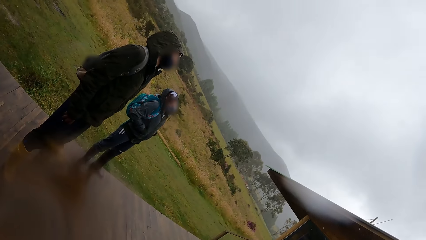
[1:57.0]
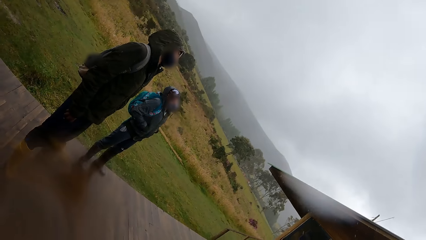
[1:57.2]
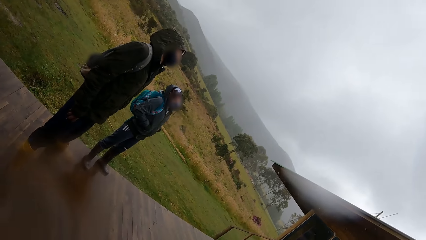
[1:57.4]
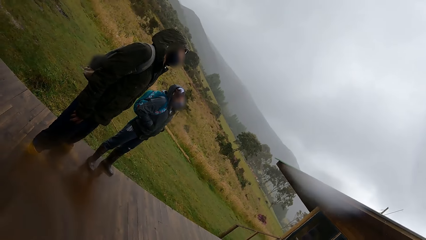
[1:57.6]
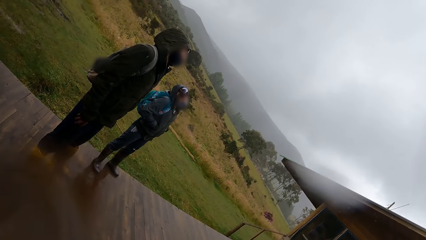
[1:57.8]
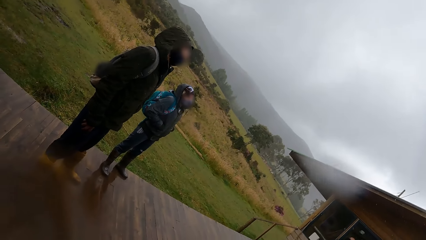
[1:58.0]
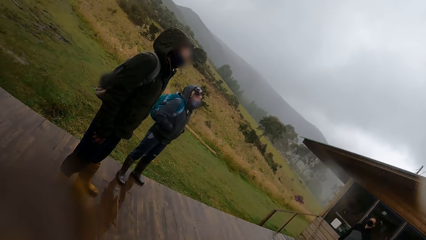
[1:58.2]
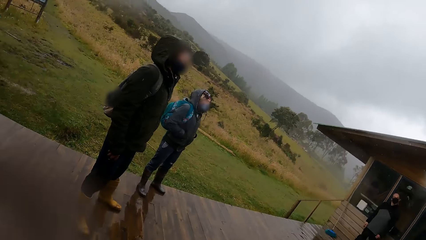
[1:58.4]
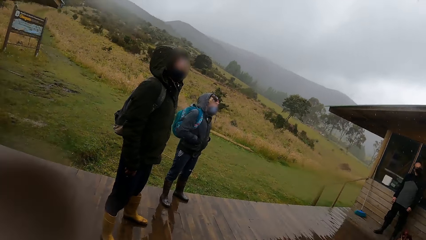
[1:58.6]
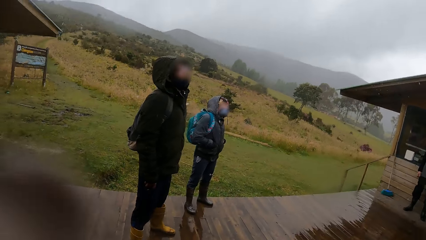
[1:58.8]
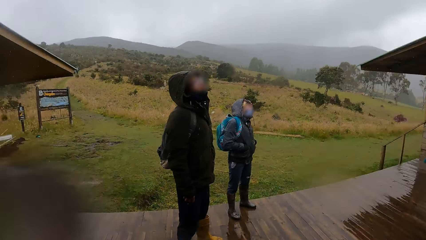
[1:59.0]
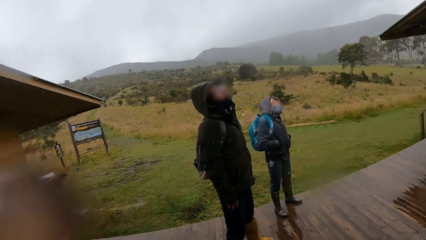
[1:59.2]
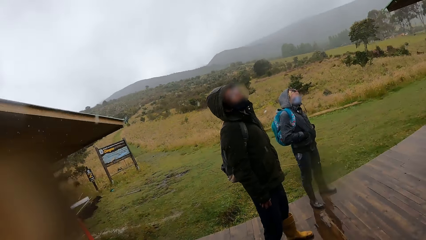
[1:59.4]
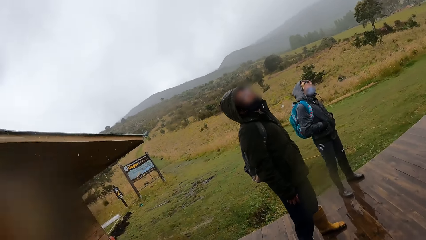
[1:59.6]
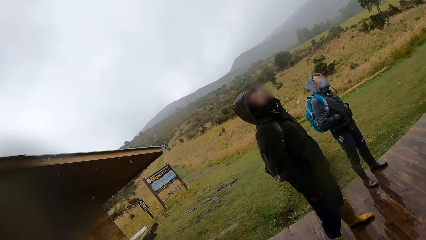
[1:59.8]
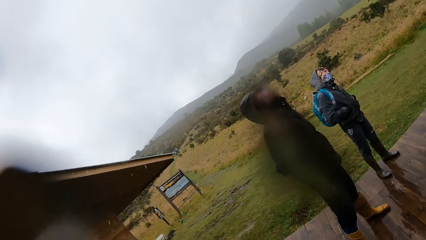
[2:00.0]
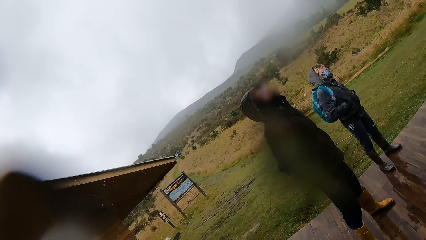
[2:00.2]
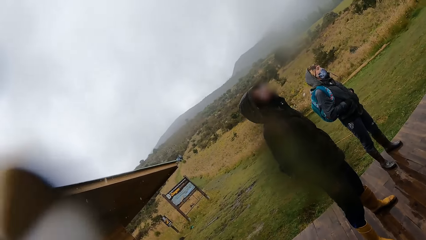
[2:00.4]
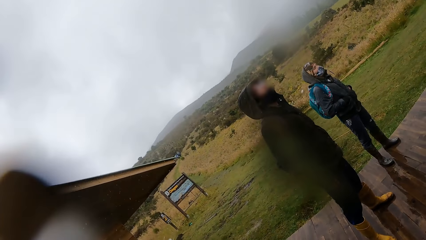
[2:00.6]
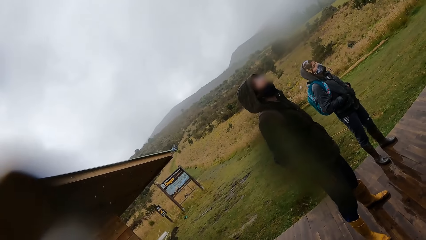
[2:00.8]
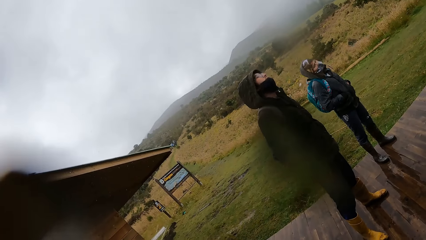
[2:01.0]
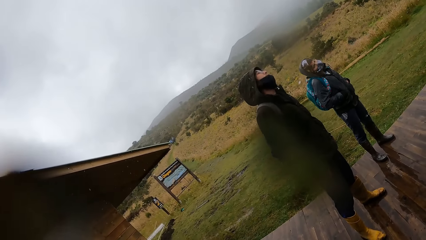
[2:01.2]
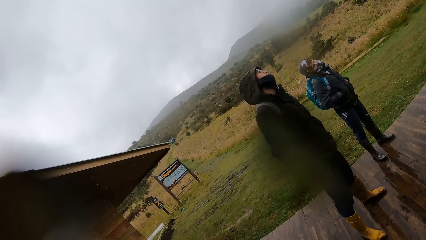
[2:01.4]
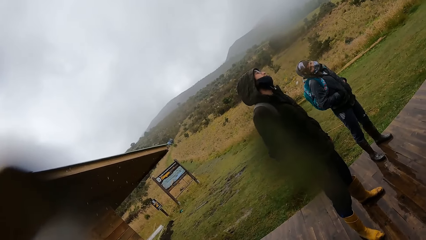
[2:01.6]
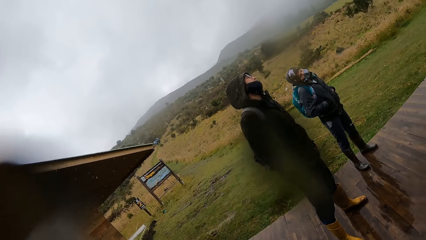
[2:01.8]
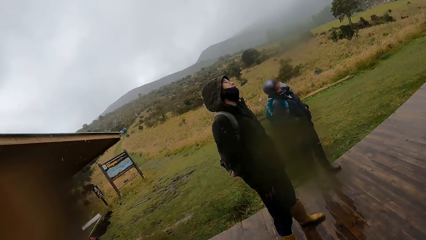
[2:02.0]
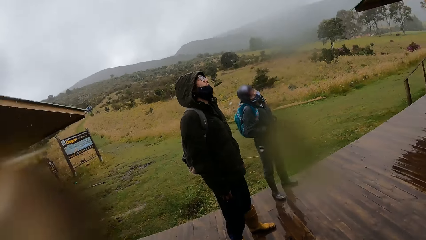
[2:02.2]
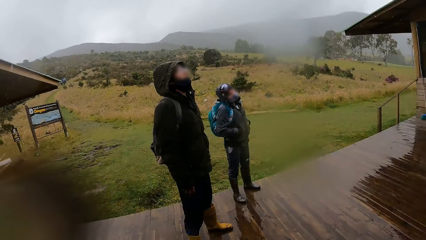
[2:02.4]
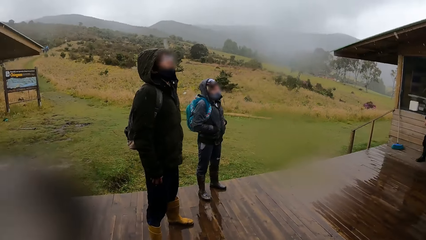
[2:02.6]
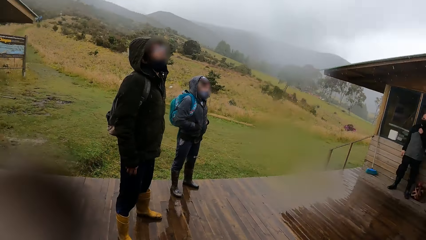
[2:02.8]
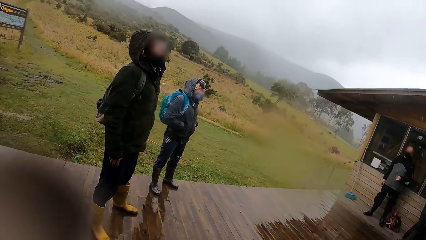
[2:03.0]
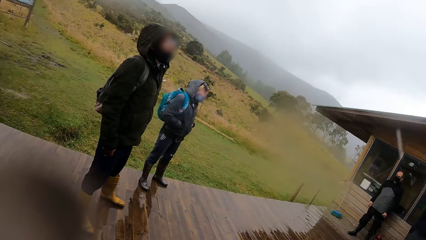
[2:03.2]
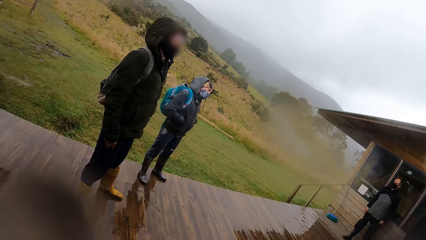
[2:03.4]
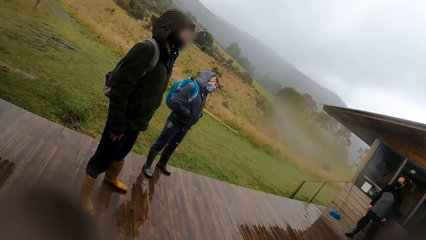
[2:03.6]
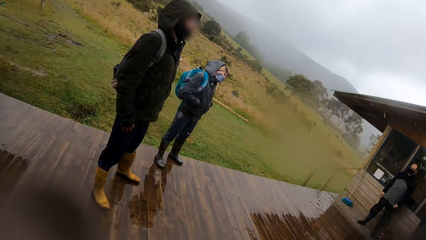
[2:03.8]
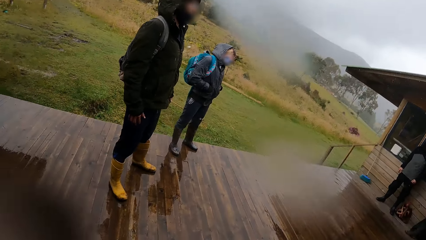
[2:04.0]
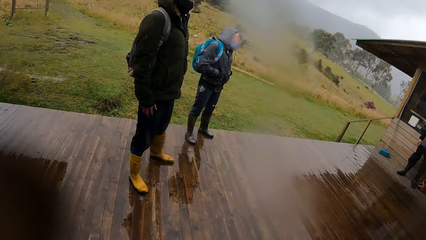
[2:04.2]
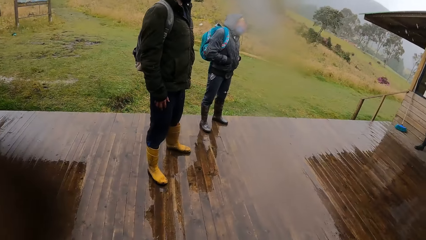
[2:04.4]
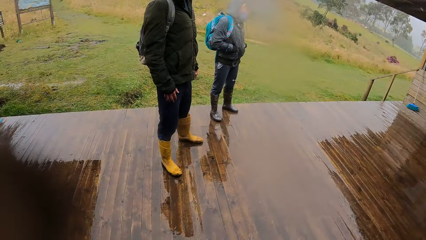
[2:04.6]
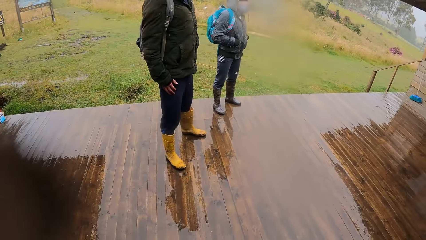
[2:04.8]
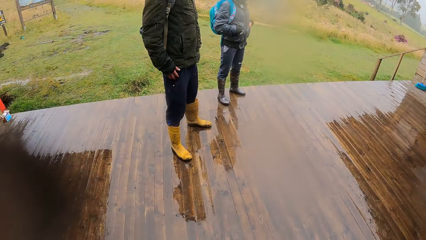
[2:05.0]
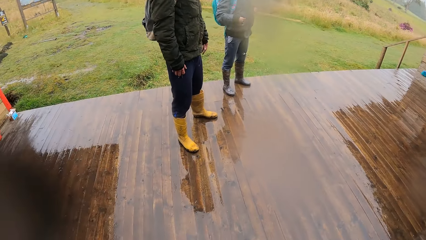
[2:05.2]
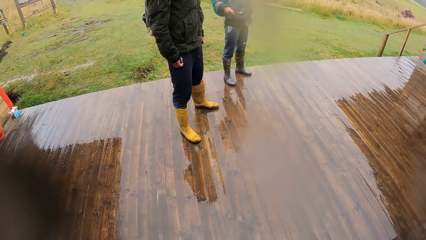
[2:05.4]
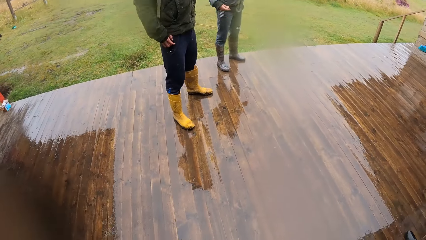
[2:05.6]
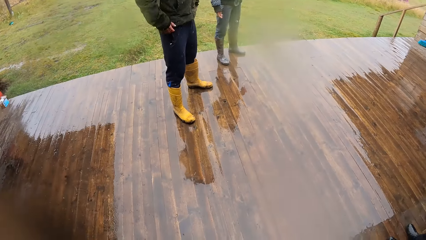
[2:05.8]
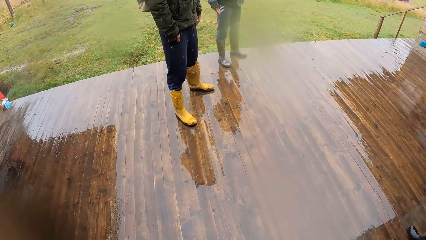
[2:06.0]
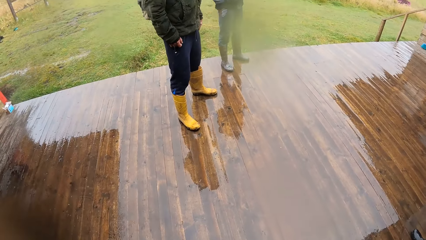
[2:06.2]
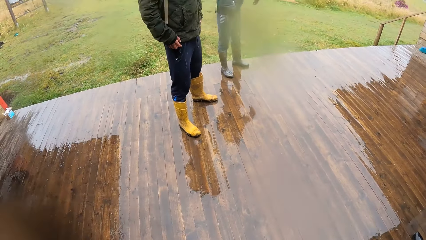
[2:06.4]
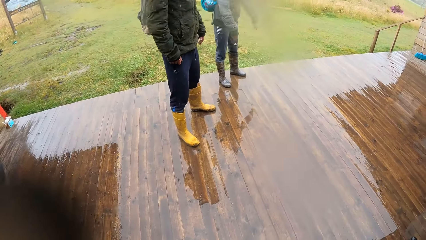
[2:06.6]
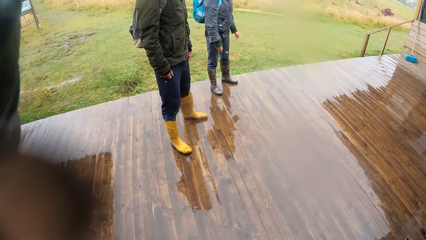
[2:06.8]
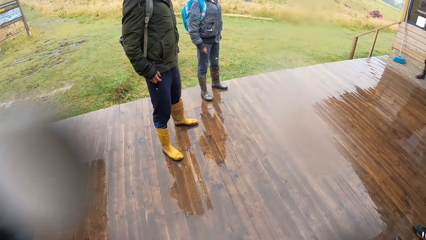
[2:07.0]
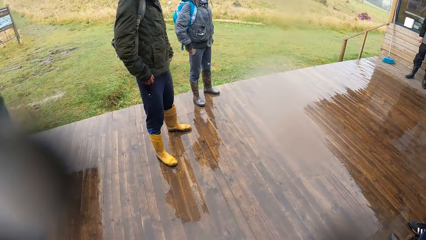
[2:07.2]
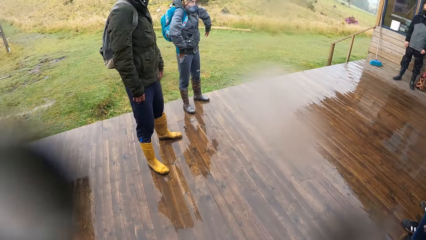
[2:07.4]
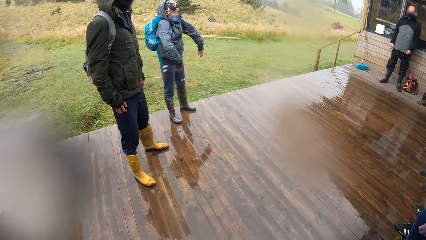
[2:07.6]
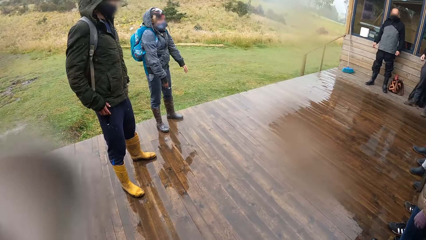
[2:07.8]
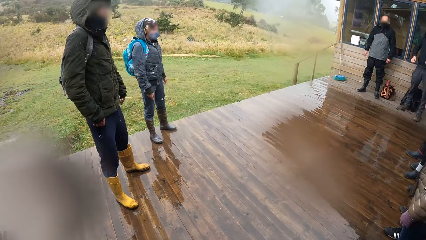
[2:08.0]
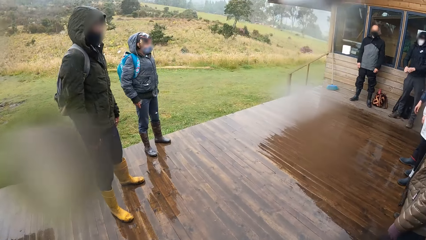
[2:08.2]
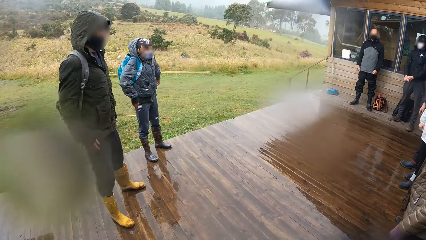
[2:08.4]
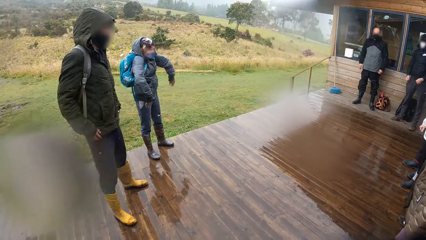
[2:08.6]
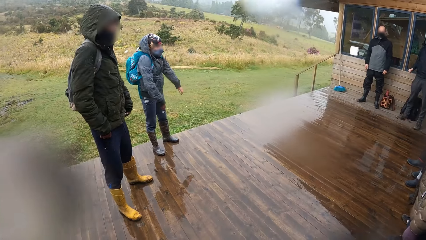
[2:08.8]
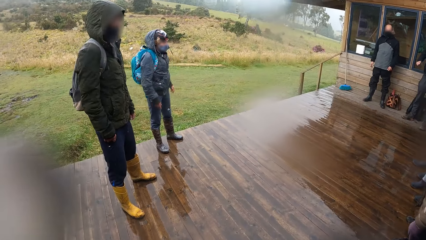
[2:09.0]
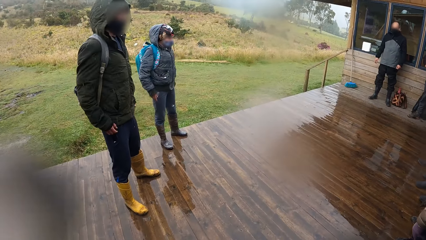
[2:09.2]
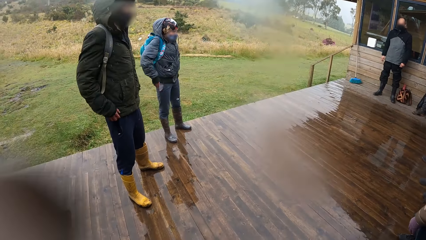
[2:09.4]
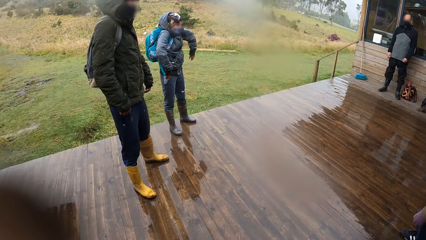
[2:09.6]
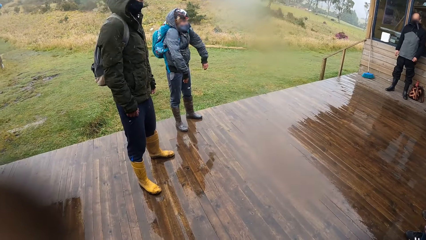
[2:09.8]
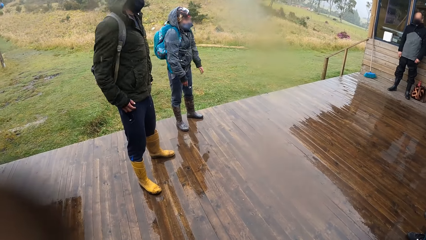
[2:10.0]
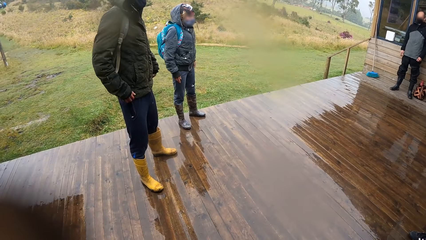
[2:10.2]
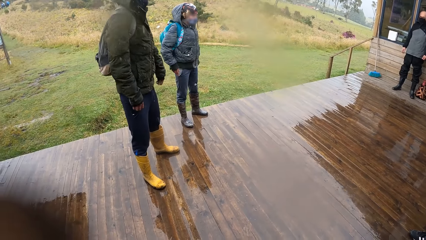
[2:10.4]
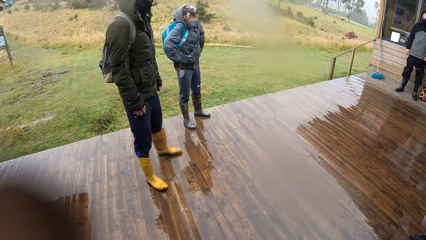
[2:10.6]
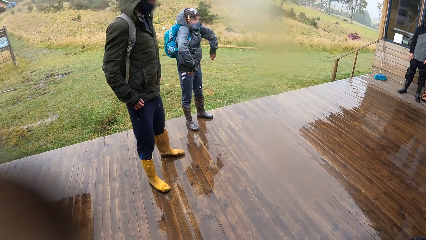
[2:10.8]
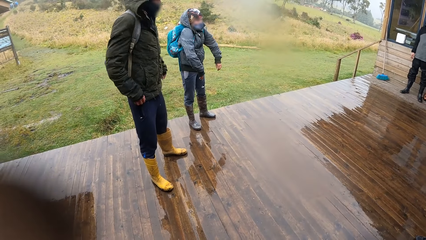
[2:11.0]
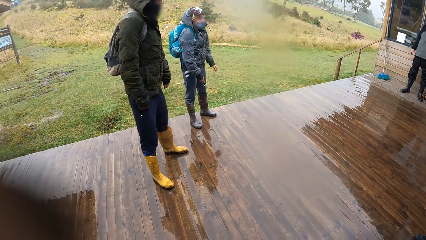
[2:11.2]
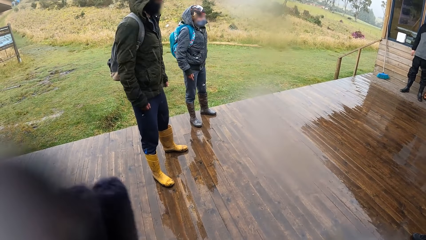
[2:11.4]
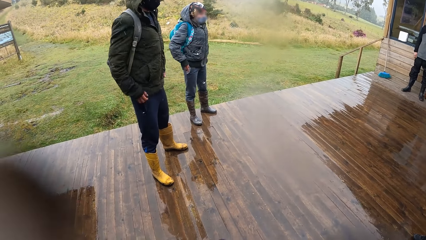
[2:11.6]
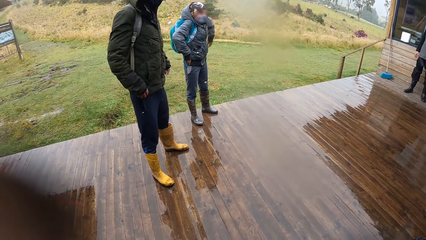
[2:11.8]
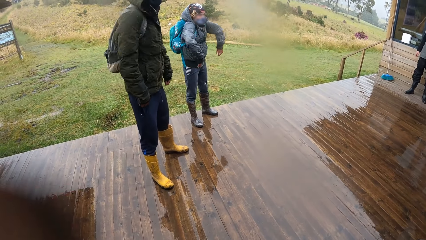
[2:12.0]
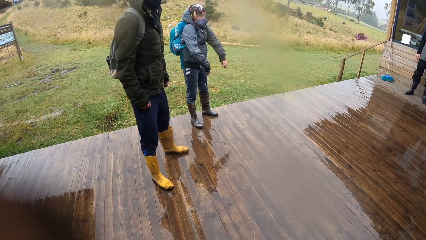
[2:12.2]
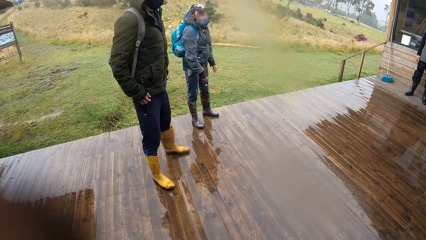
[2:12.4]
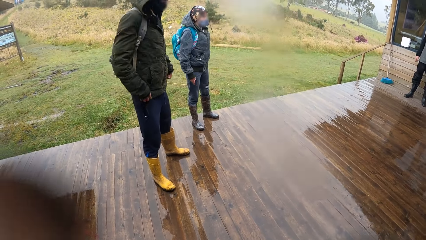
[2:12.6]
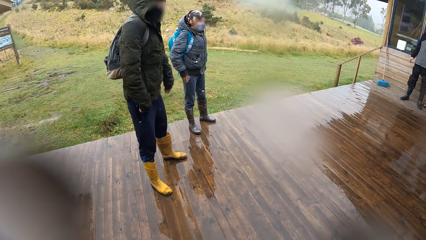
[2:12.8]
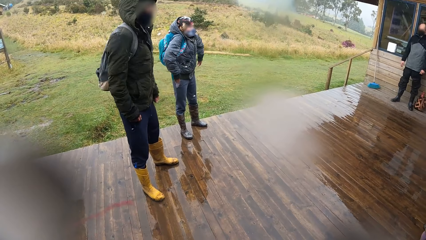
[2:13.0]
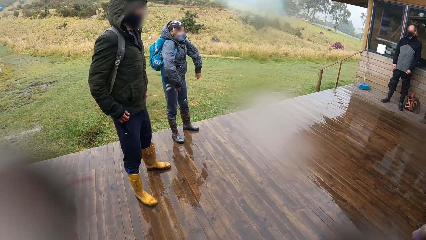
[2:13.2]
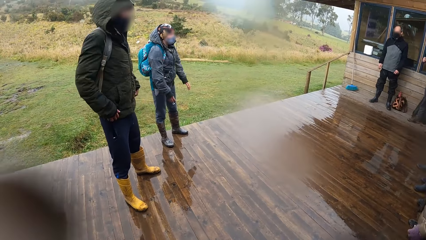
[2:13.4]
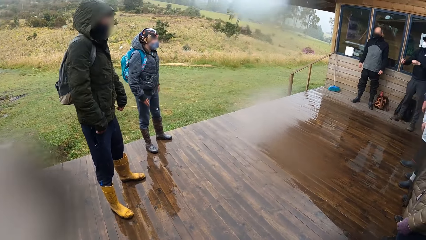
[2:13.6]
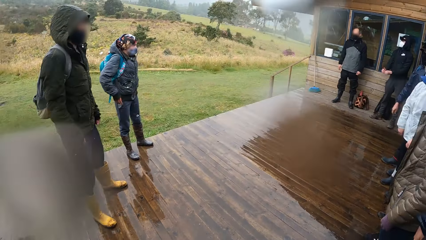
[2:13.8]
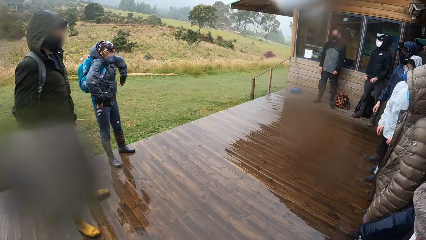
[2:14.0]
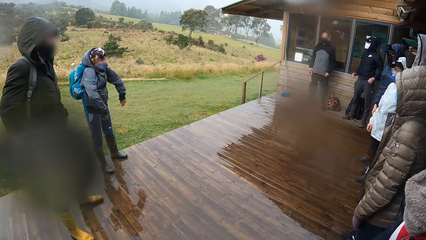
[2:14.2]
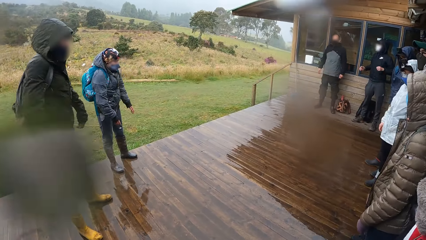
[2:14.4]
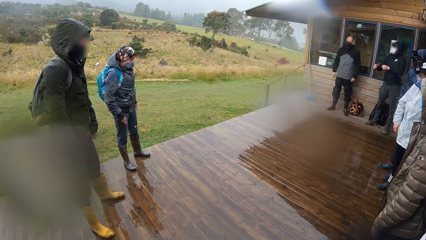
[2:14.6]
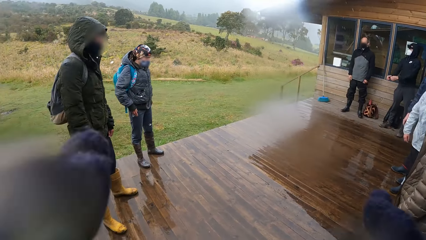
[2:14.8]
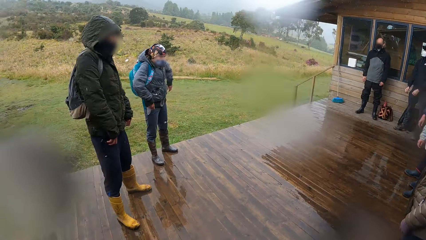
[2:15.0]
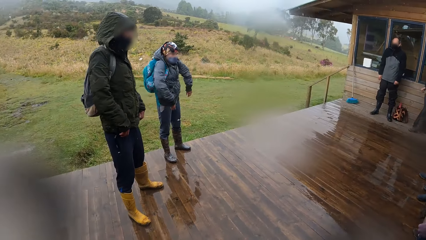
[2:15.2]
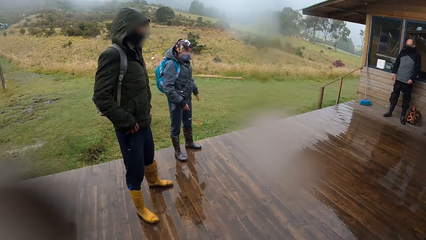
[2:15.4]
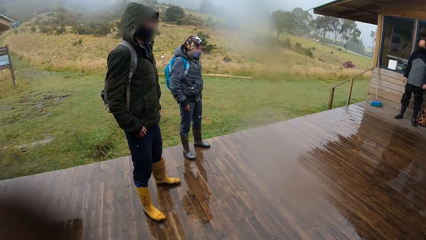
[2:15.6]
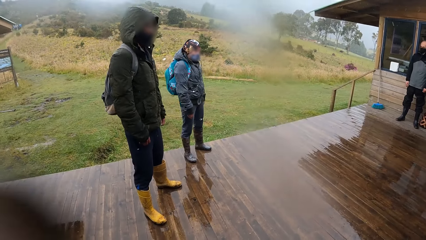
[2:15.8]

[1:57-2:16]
The camera wearer looks around the field. A man and the groups of people wiggle with their body. Another man swings his hands. A third man swings his hands.
